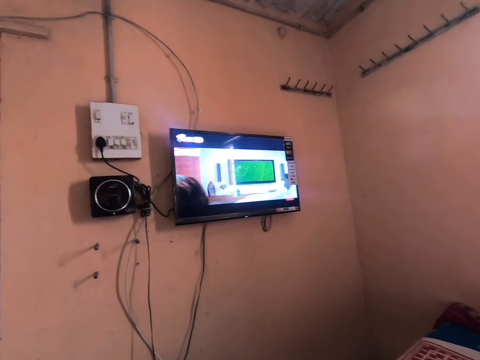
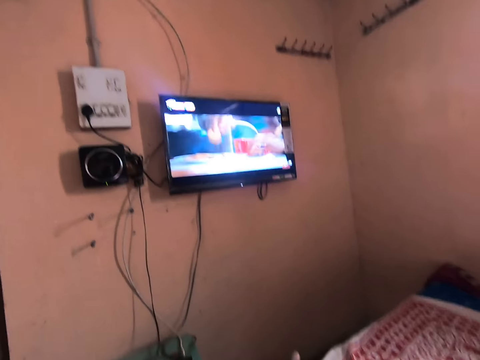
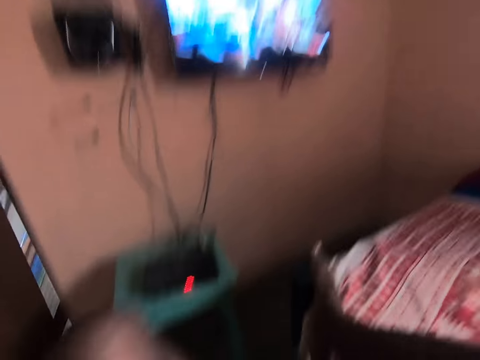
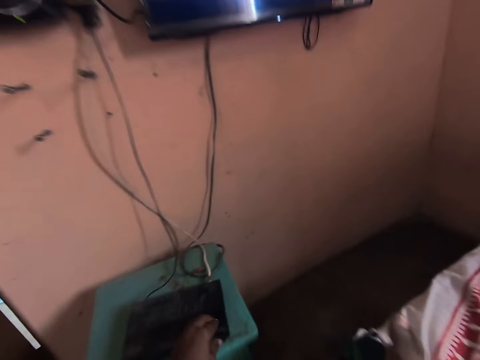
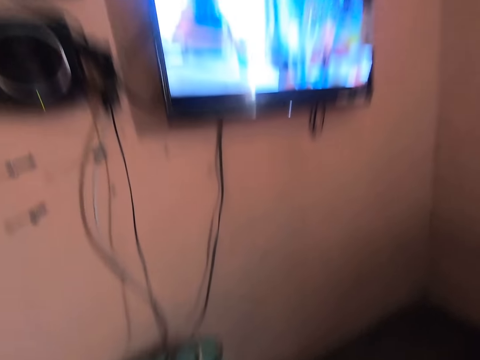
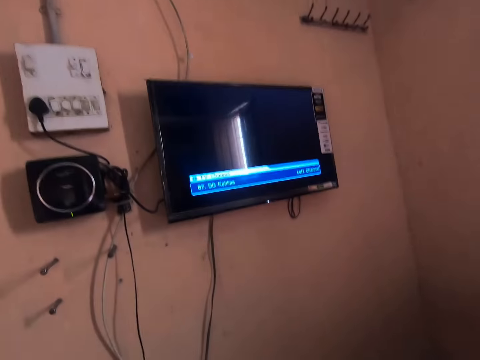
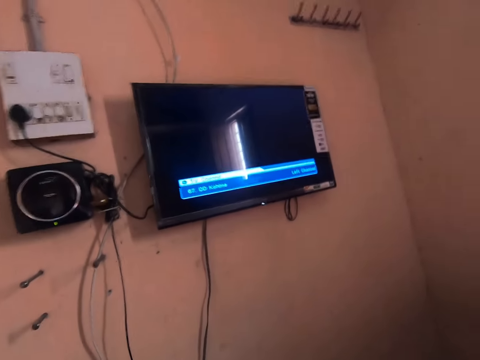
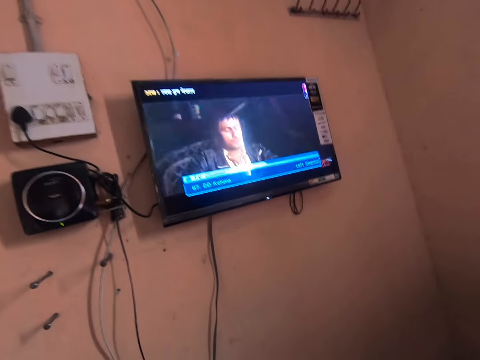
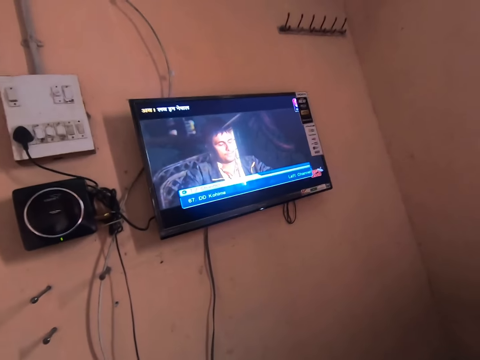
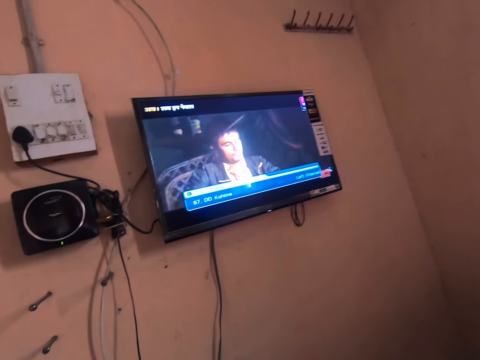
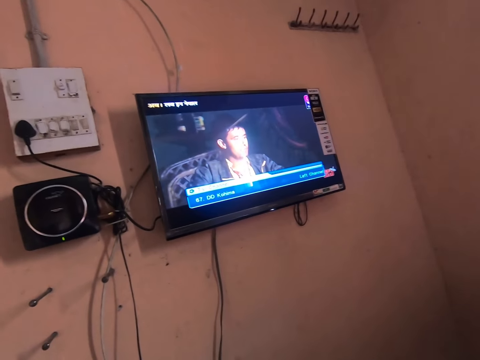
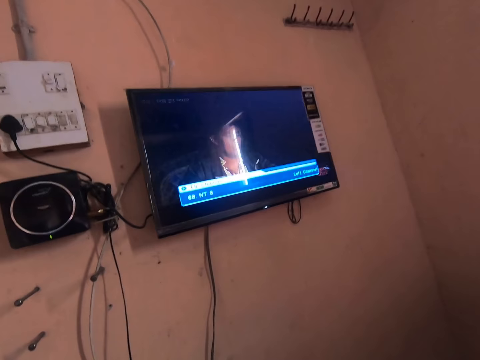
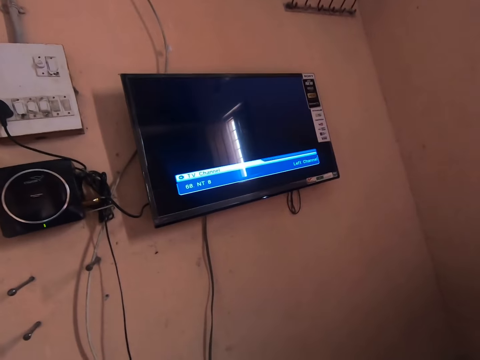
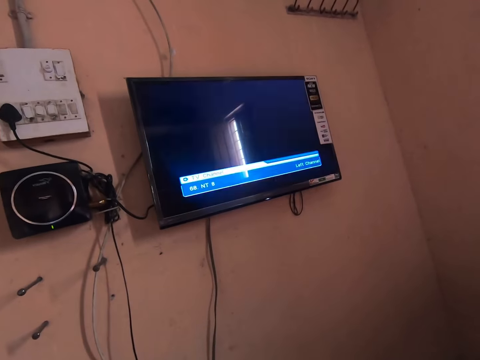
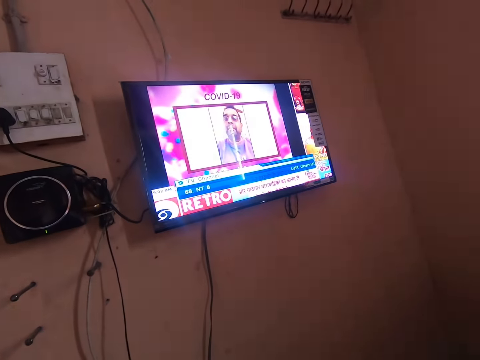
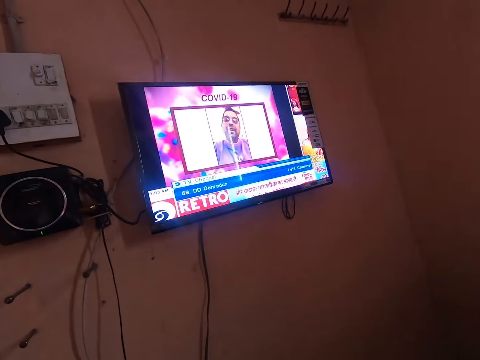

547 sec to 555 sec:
The camera wearer operates a digital decoder on a stool with his left hand. He presses the DVD. He searches for a television channel.

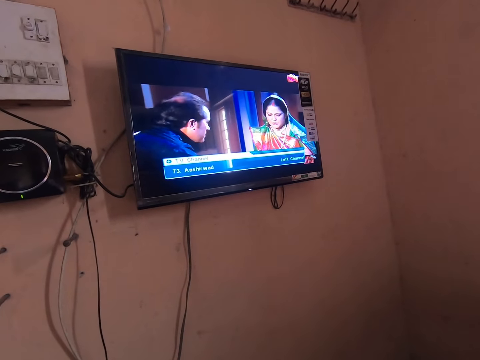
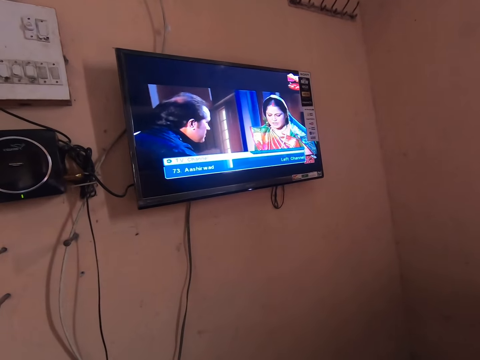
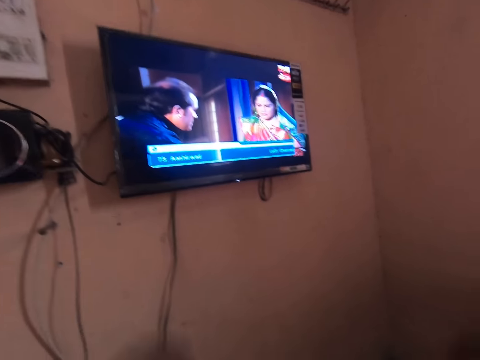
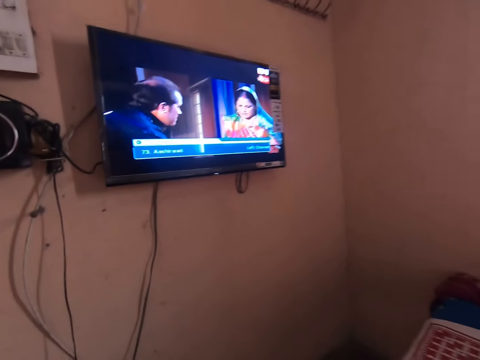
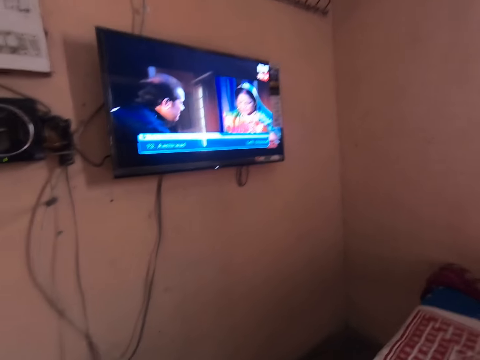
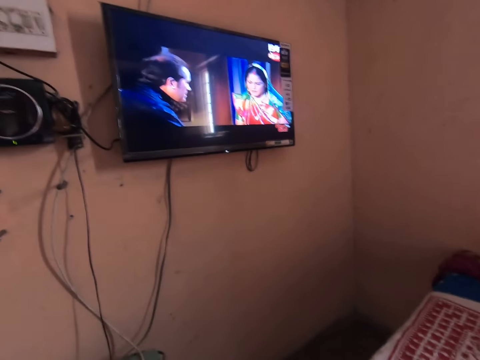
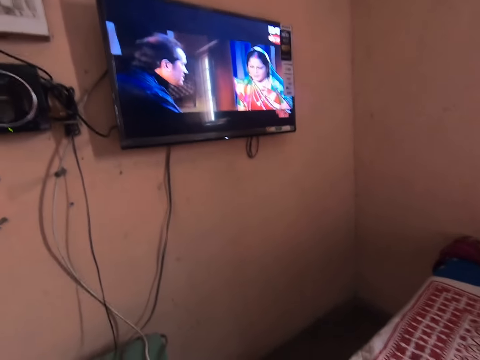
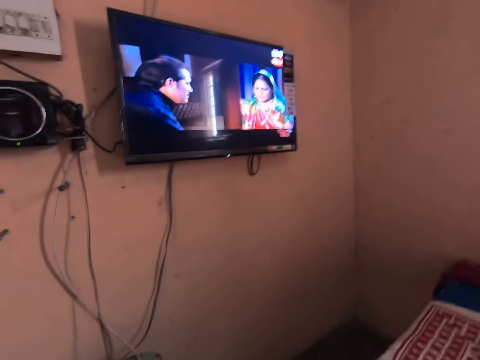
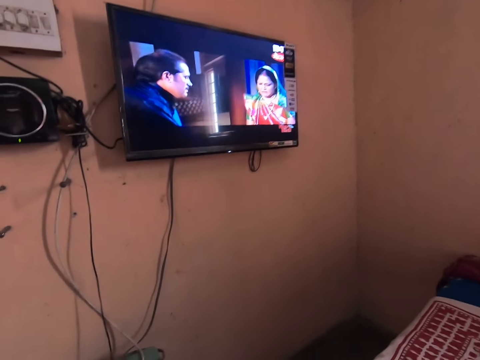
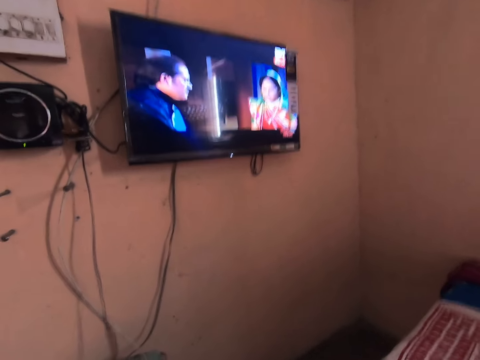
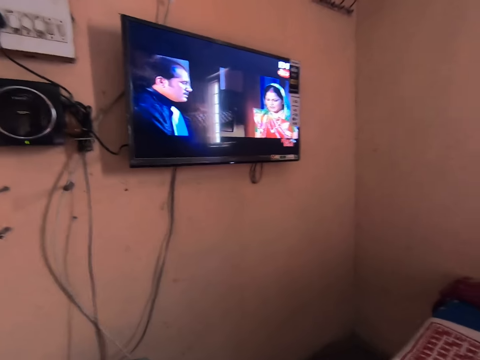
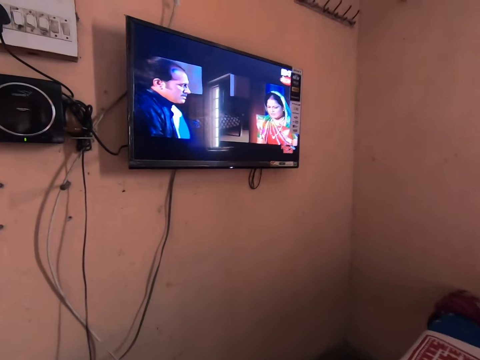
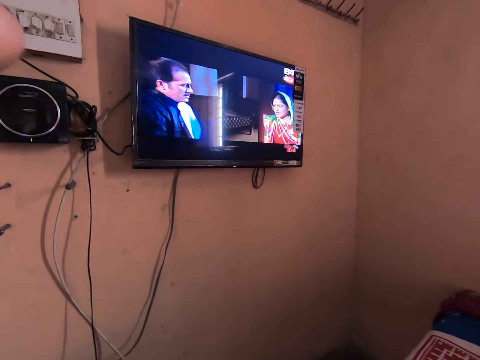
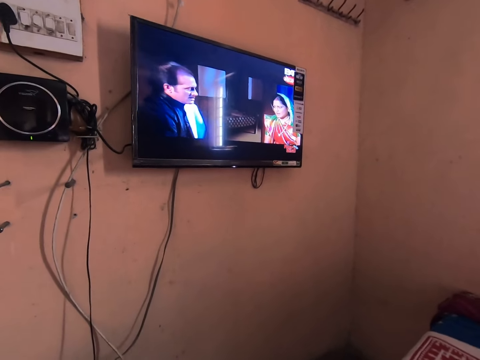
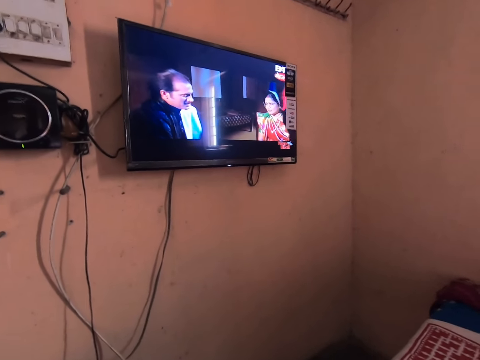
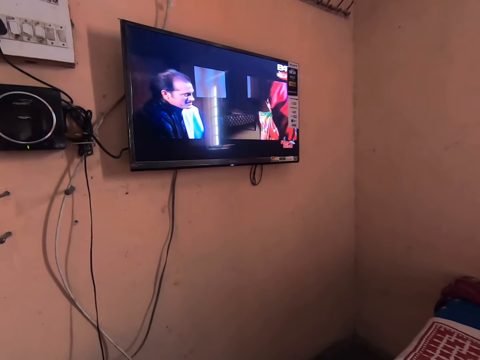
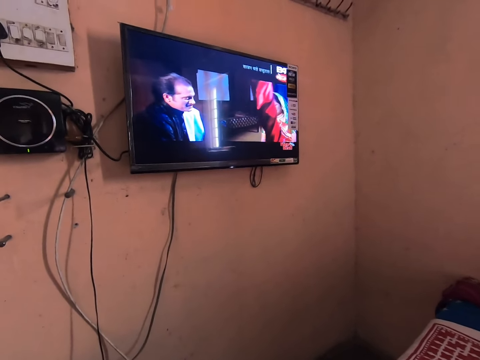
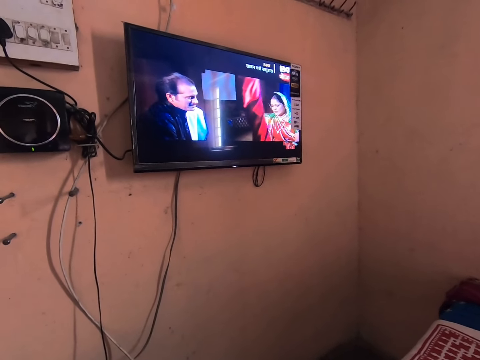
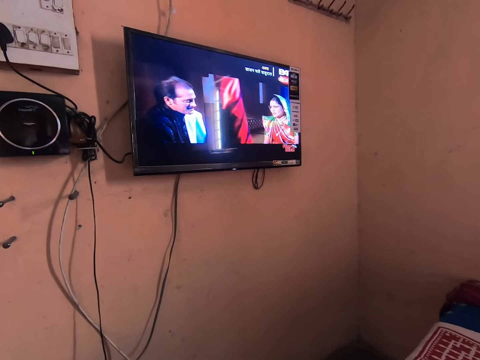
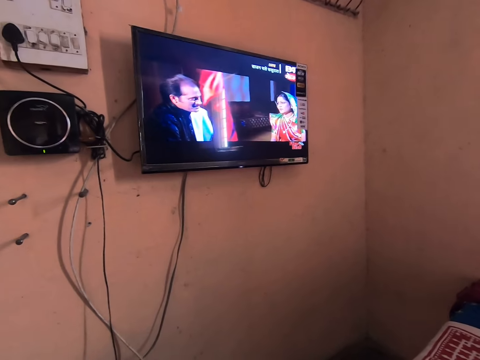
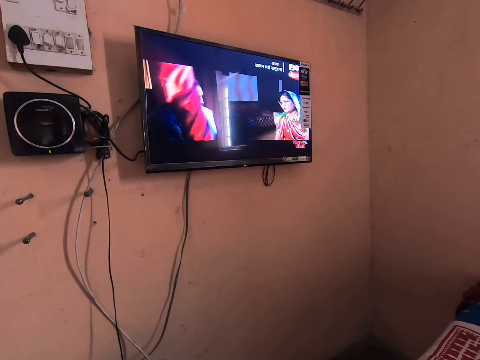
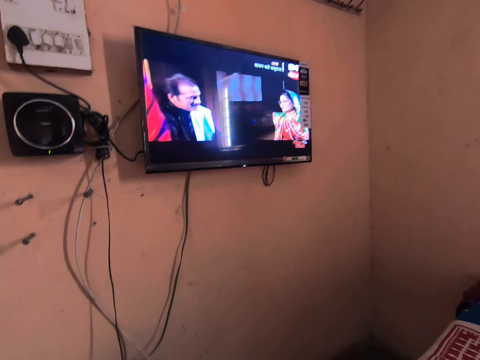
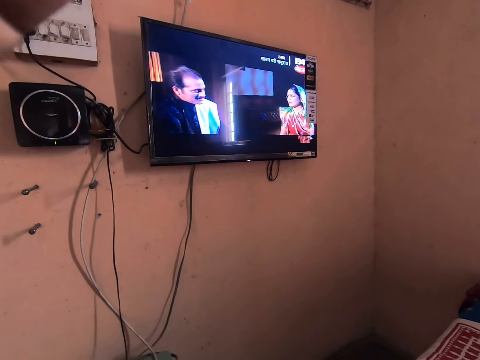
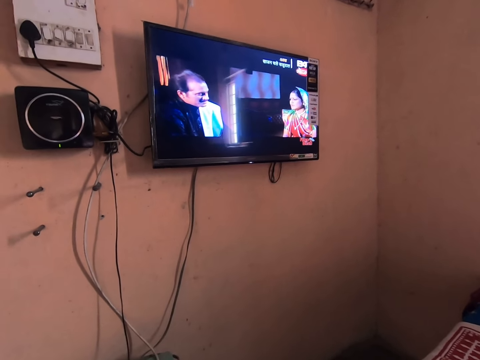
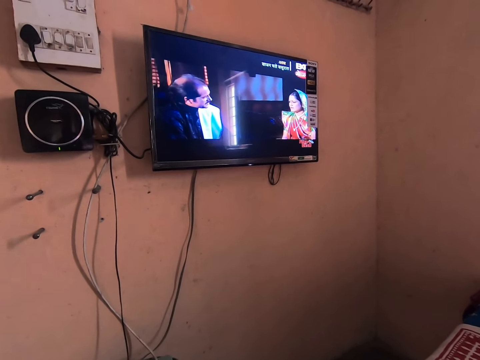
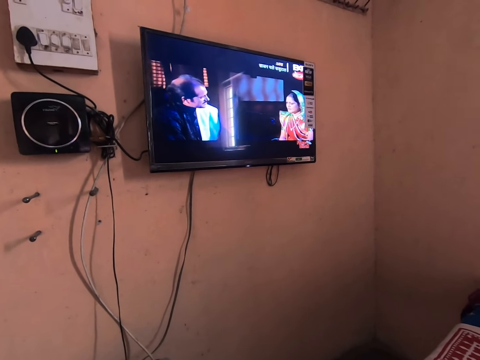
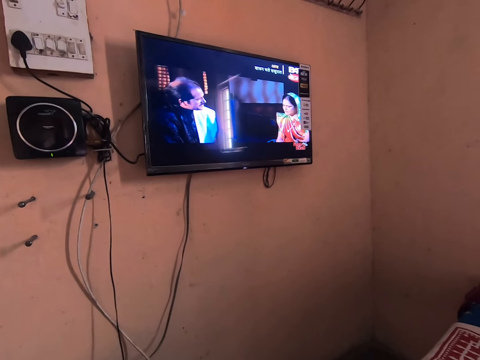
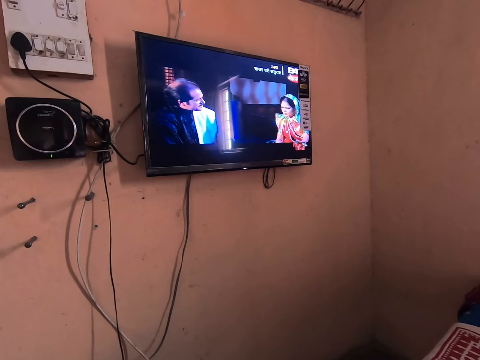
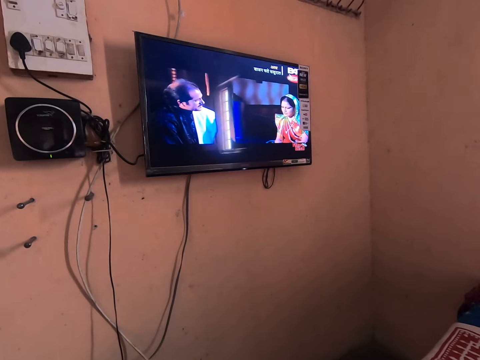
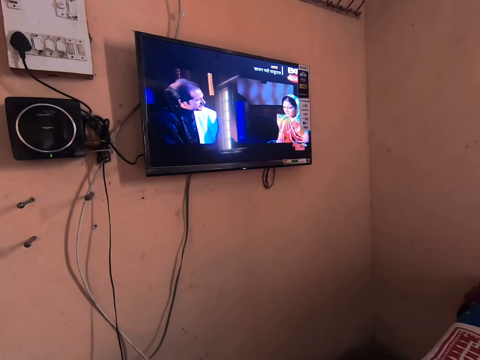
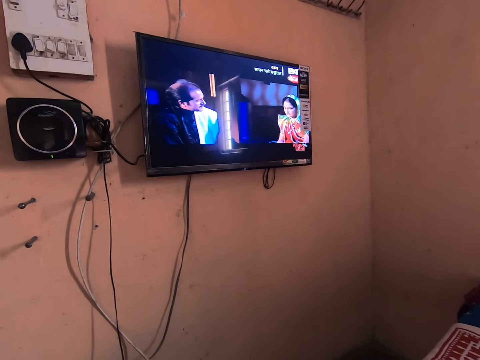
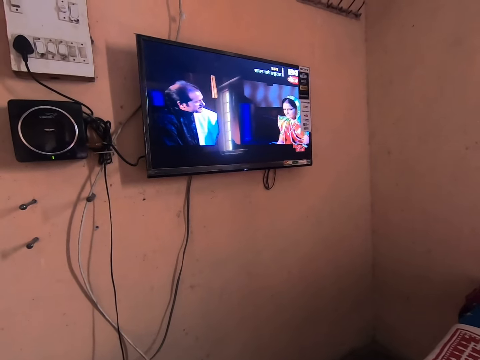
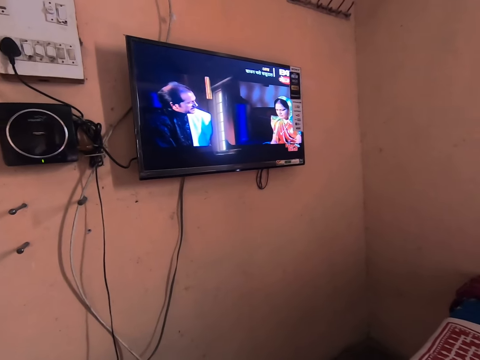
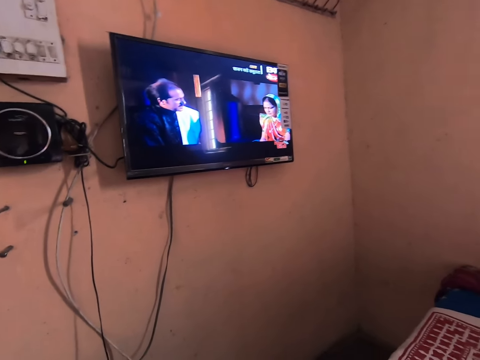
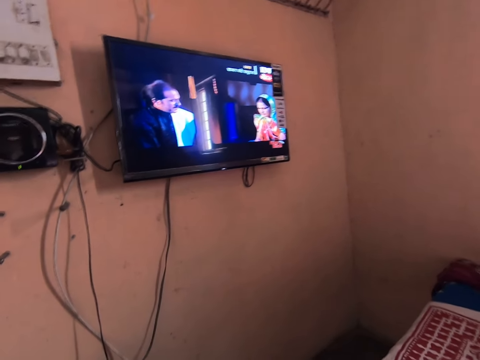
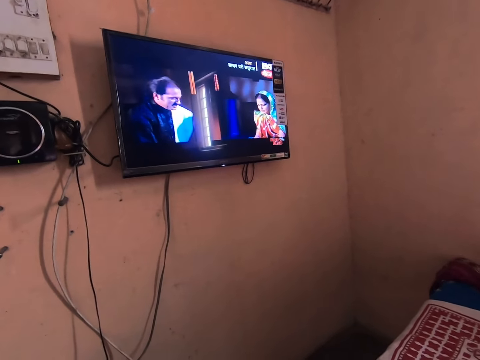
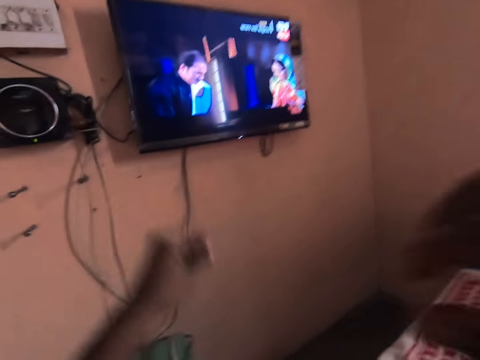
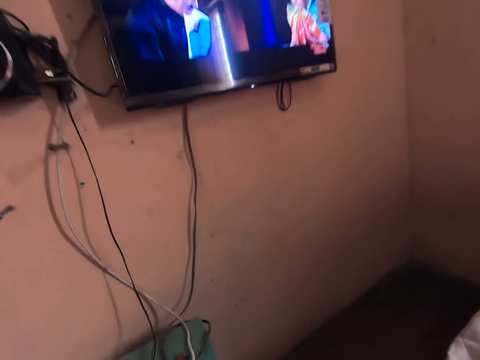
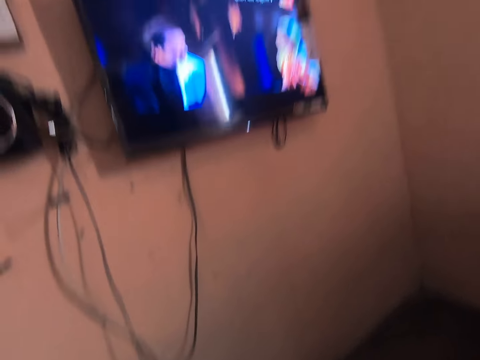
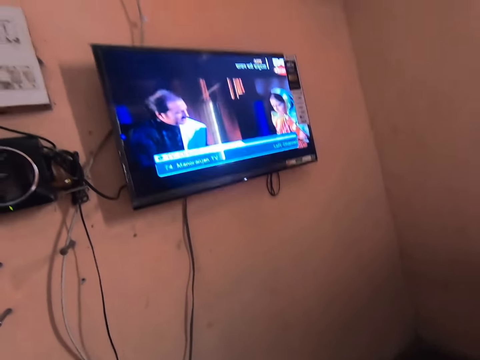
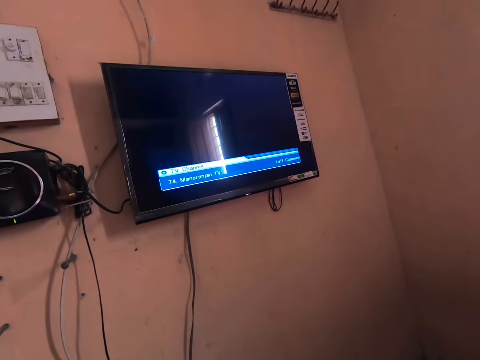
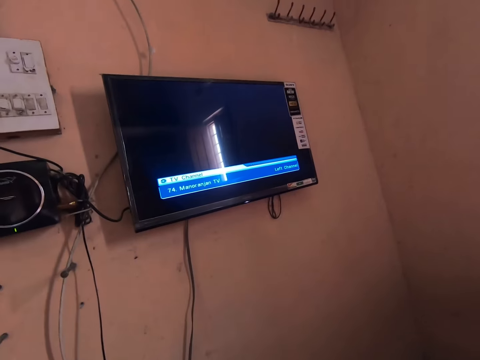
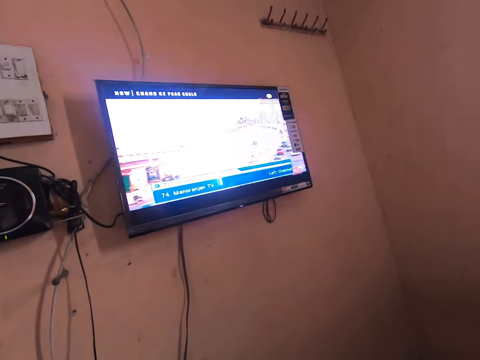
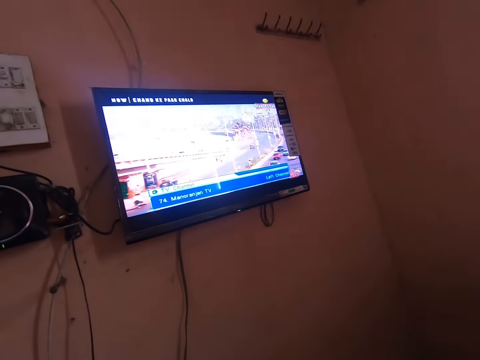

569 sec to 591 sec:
The camera wearer removes his hand from the digital decoder. He moves the hand. He touches his head. He removes his hands from his head. He operates the digital decoder on the stool.
